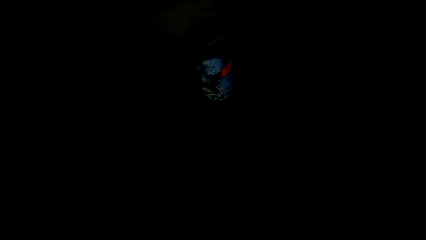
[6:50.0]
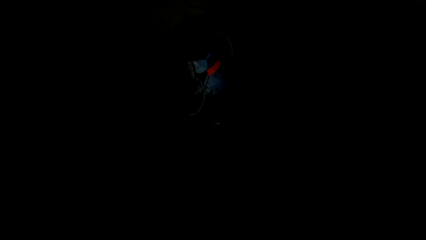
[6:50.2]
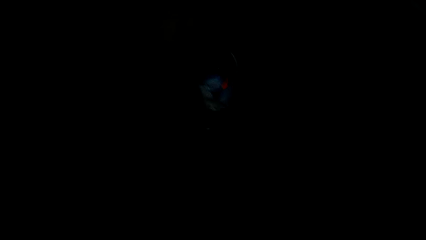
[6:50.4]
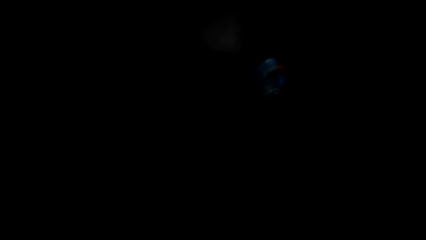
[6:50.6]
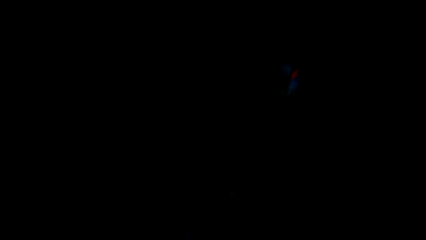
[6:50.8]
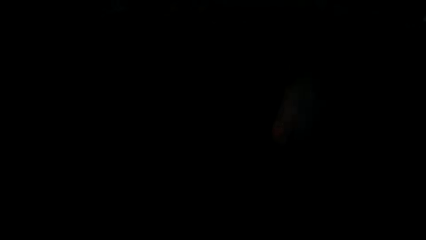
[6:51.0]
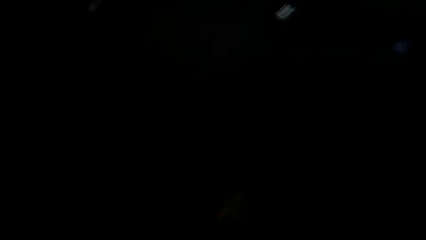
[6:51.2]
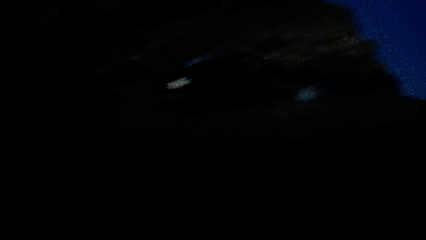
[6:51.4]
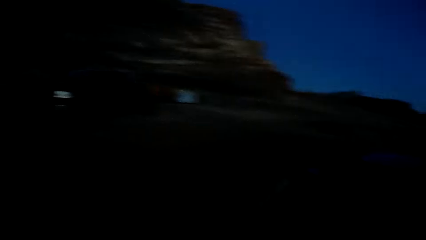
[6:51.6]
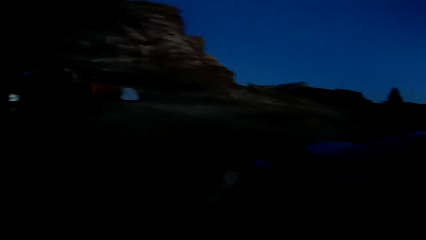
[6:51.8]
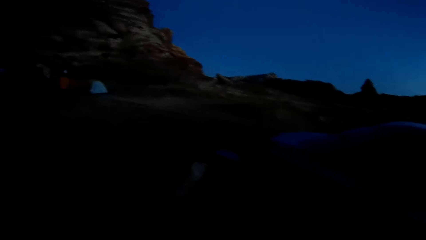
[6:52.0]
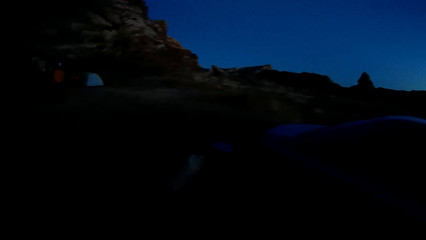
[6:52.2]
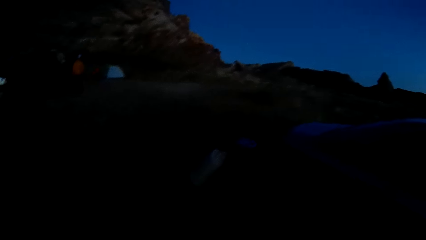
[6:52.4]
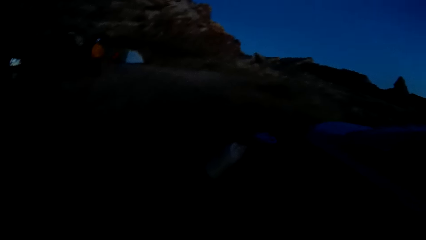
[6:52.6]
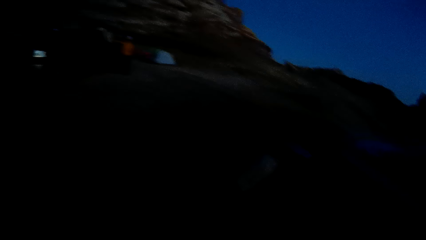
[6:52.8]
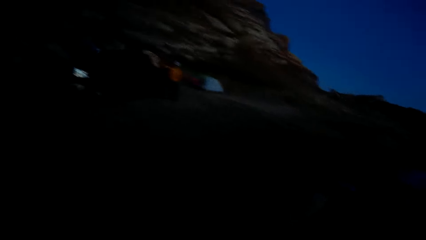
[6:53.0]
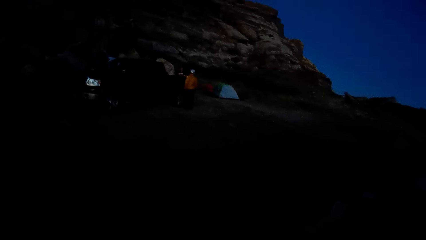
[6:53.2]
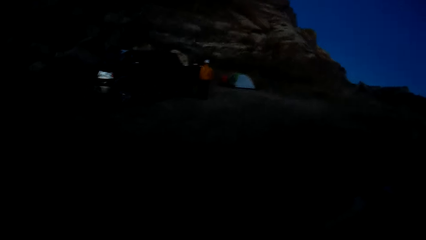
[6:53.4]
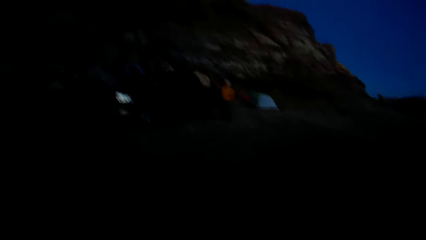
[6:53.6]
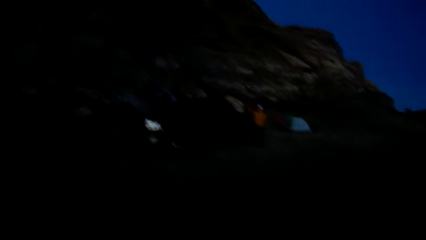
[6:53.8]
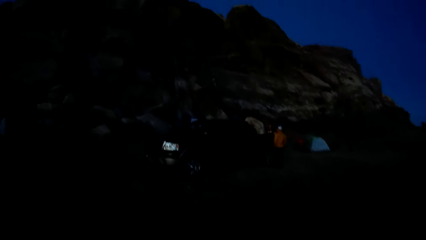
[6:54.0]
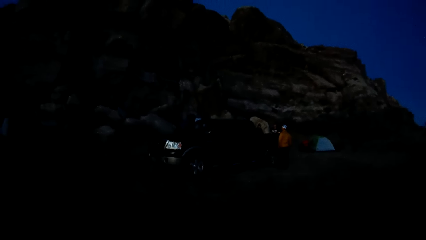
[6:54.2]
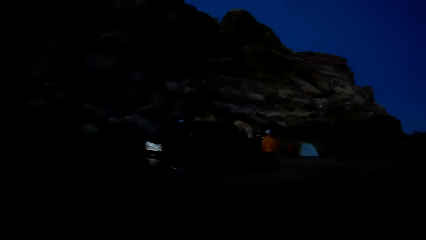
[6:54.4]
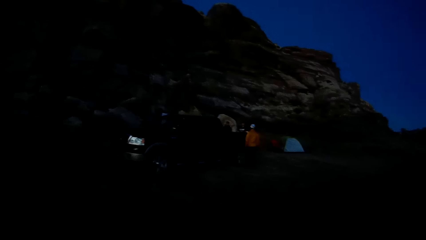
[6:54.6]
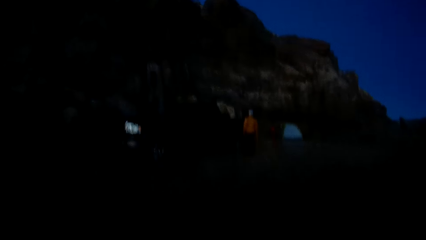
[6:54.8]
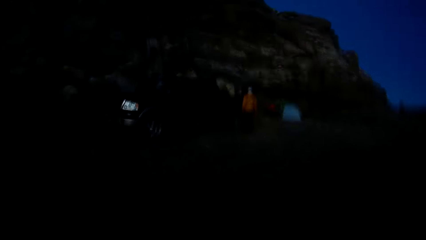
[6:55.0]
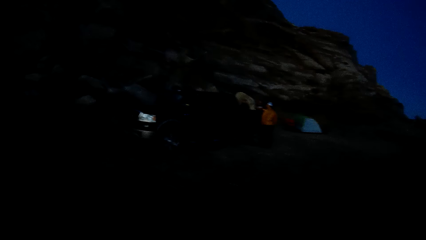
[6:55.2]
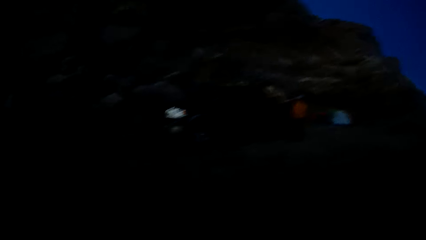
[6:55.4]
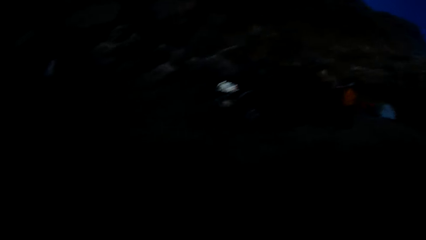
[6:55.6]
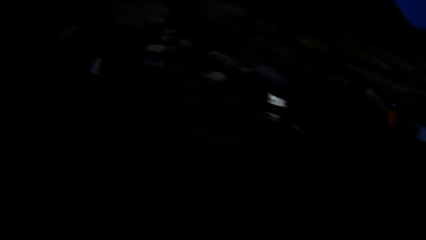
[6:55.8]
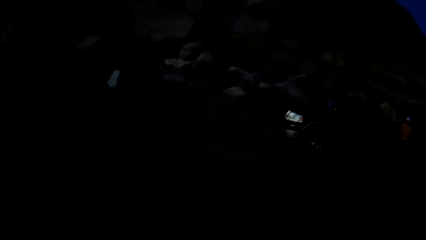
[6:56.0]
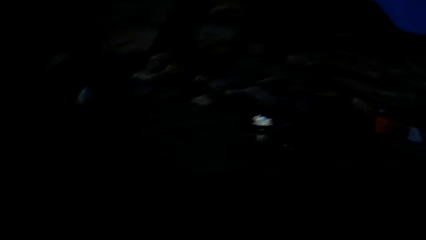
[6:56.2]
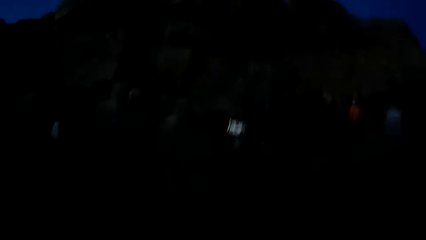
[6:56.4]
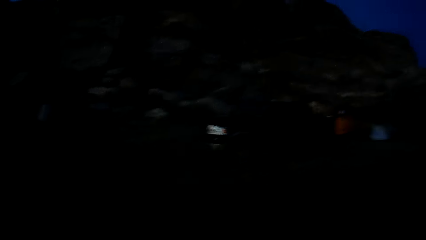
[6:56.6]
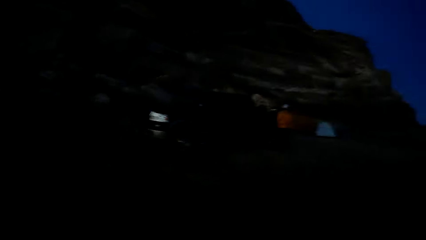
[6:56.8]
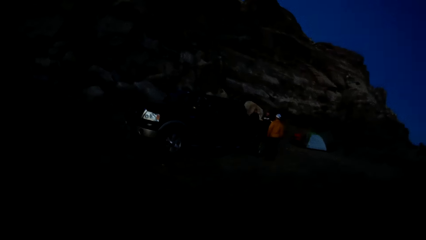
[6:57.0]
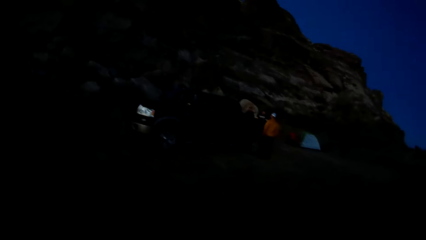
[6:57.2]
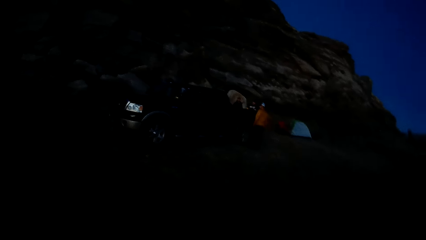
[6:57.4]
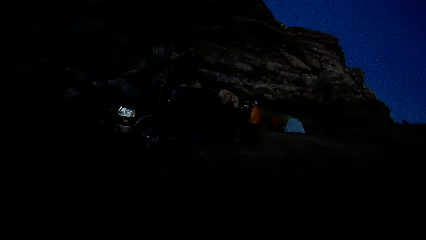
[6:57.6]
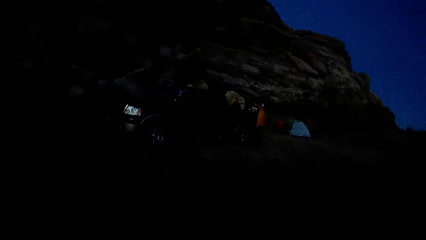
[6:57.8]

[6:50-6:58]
The man swings a hand. The camera wearer turns the head right. They walk in the field.
